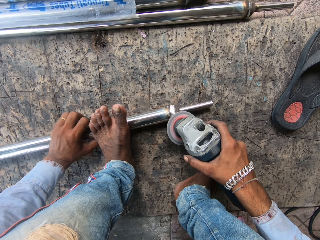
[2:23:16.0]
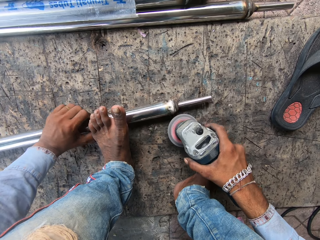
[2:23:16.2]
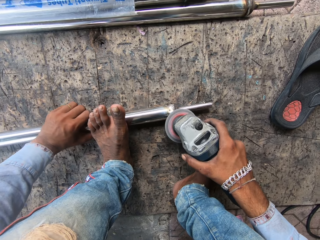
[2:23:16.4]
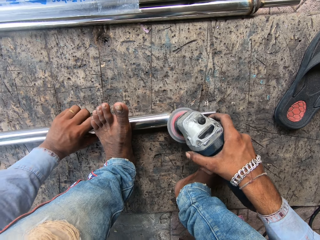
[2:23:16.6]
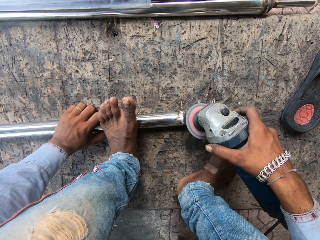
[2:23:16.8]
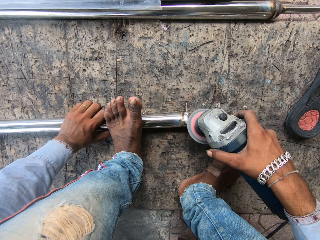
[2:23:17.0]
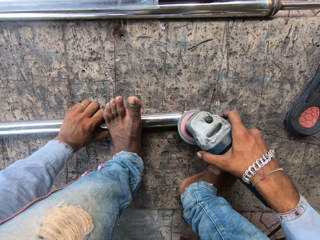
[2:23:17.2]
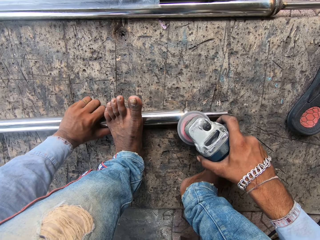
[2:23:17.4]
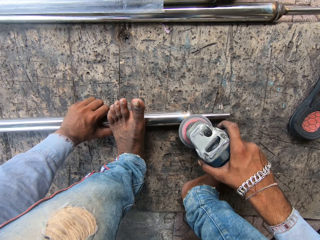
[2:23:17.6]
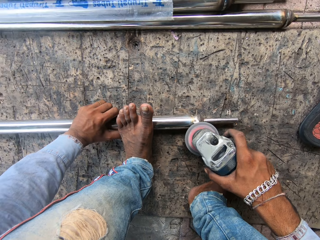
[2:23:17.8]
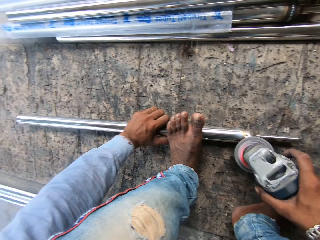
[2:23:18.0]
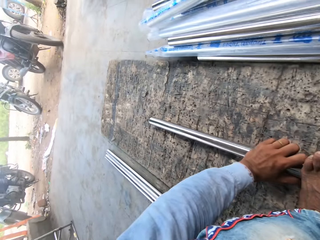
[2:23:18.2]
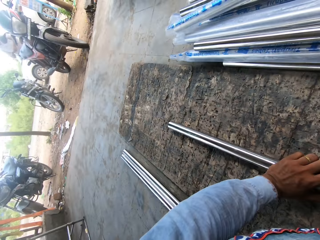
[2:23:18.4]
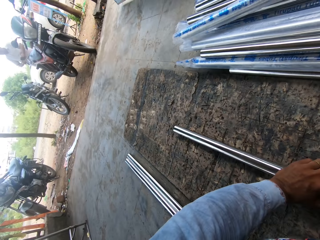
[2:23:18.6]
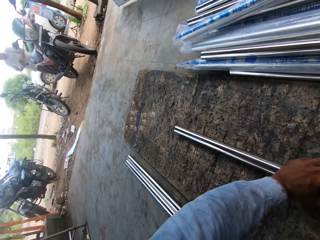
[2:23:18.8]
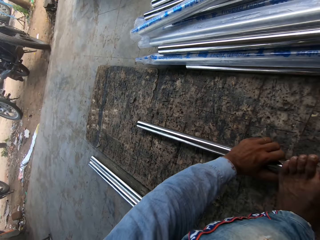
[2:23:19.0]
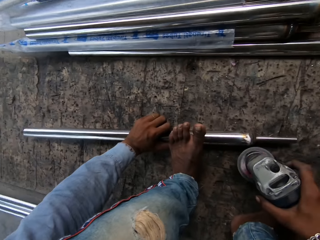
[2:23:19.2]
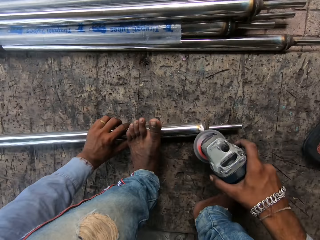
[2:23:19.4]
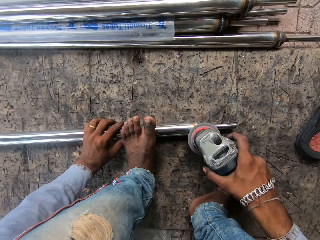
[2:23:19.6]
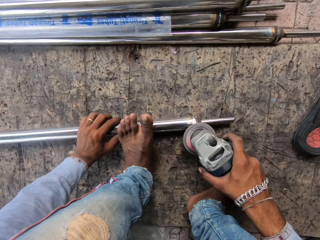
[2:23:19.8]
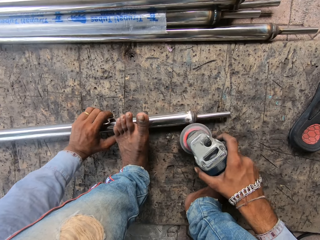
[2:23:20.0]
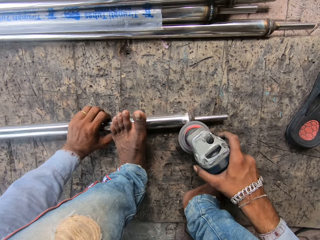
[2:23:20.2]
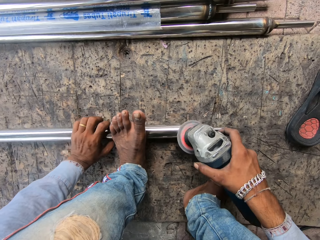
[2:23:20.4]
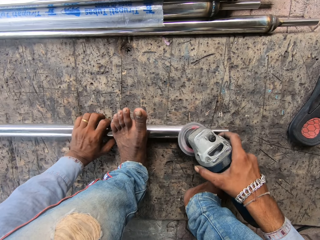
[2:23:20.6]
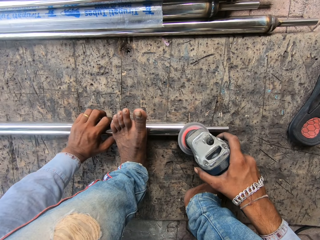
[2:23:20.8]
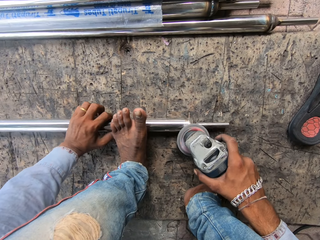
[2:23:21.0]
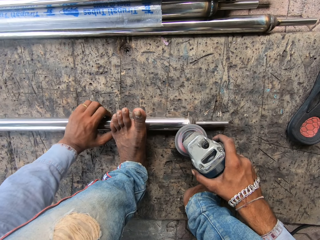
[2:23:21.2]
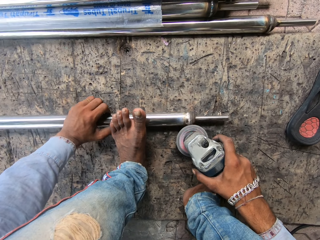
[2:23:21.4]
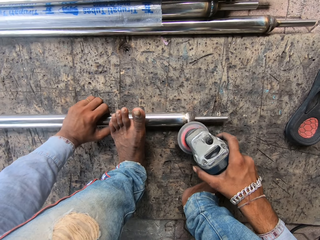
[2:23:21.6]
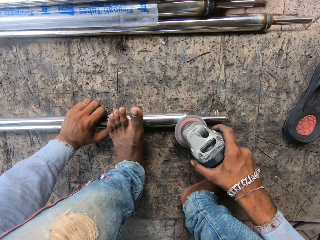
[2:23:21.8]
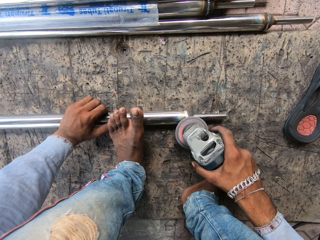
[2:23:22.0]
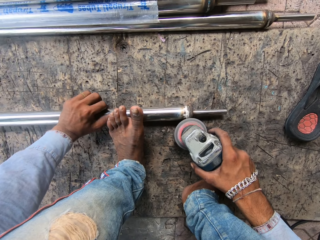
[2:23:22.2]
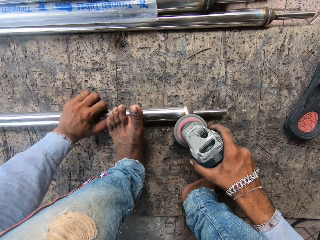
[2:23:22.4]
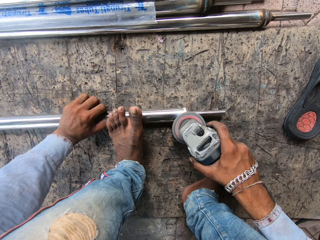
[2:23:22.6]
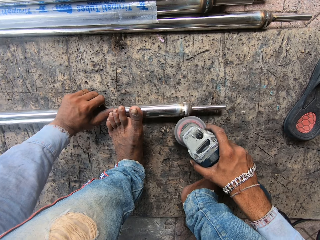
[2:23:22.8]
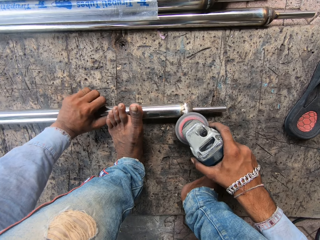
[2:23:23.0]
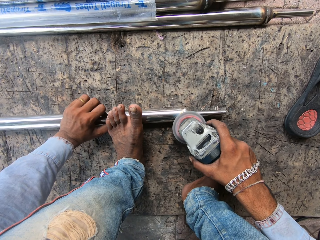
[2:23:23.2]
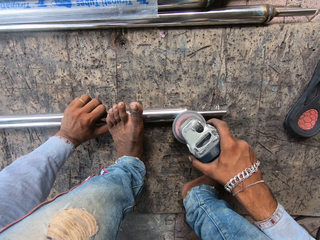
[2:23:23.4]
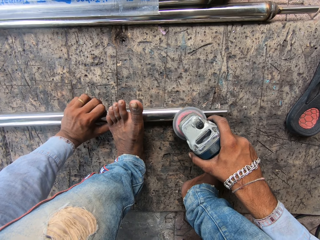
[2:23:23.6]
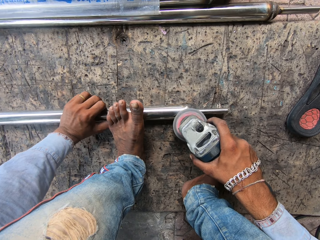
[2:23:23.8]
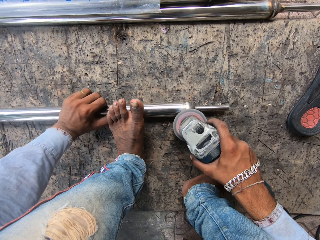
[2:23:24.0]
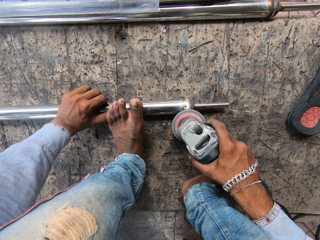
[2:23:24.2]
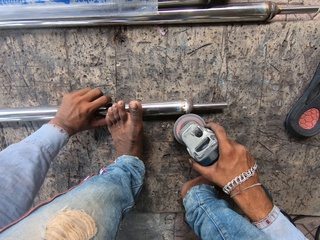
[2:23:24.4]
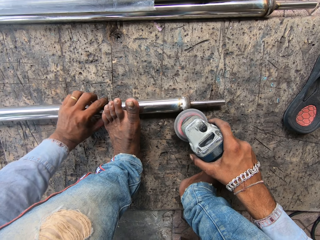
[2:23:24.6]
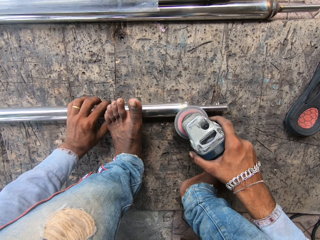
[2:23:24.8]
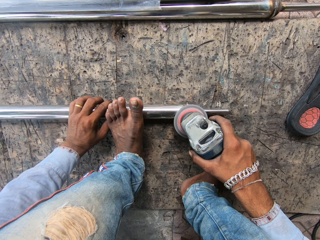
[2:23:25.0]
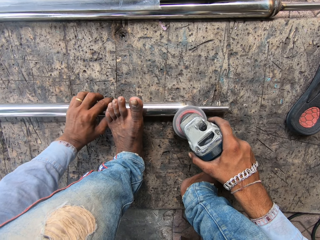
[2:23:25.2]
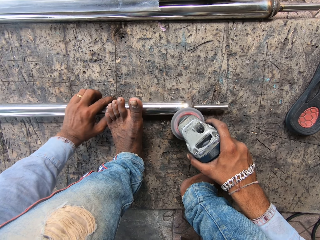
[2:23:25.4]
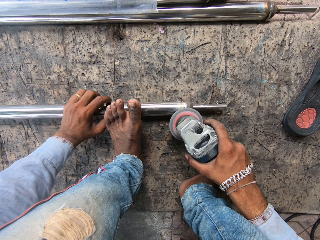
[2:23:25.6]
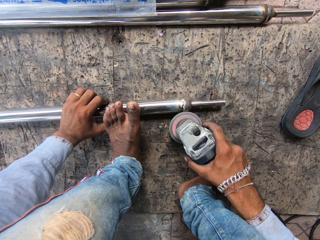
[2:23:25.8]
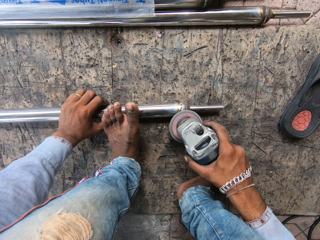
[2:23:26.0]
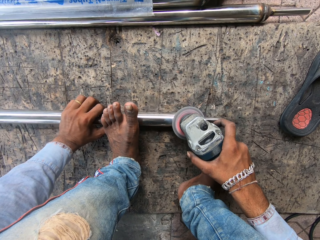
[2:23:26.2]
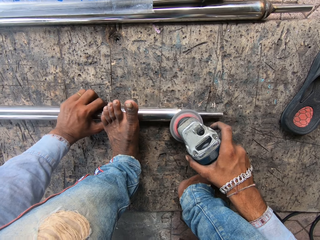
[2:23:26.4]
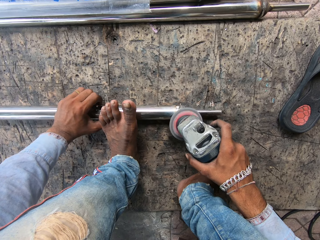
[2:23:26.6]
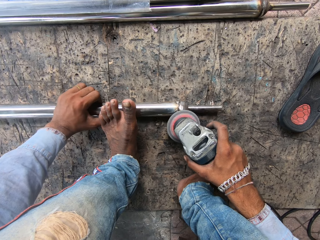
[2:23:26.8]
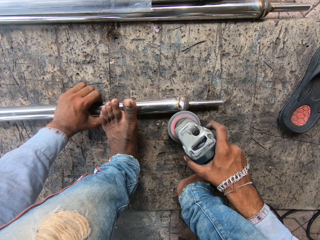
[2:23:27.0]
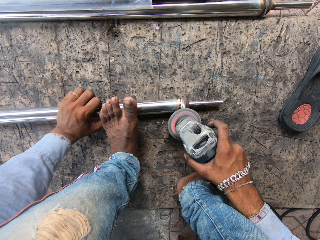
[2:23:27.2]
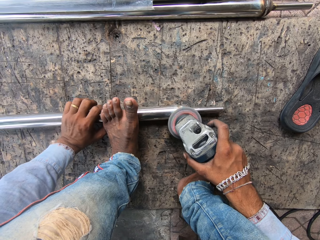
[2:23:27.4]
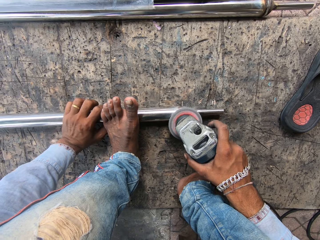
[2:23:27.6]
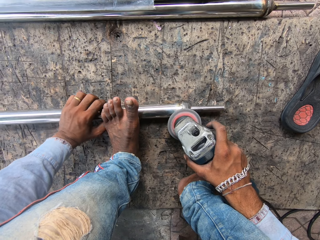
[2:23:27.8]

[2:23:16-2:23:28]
The camera wearer grinds metal. They look aside. They grind metal again. They weld metal.

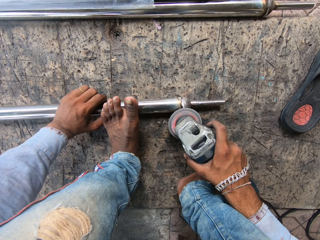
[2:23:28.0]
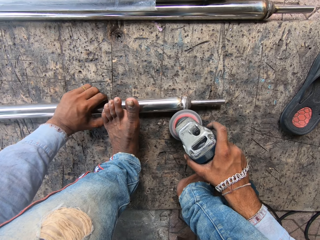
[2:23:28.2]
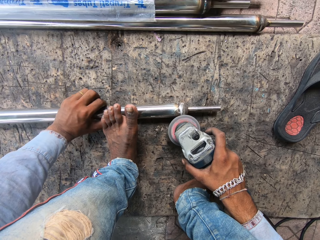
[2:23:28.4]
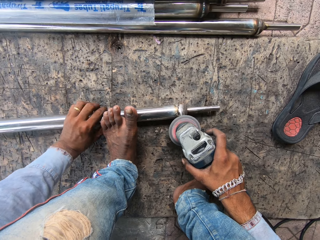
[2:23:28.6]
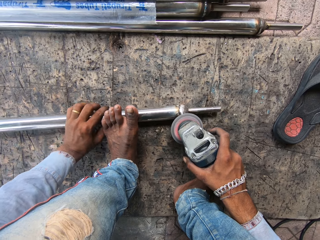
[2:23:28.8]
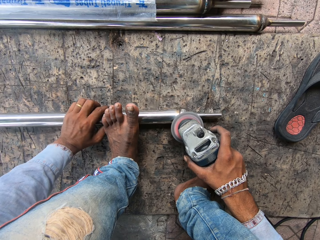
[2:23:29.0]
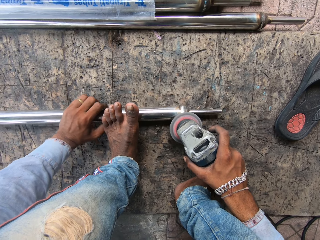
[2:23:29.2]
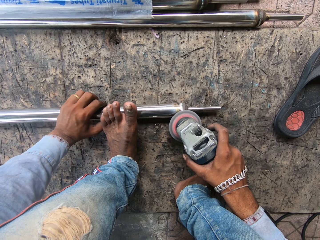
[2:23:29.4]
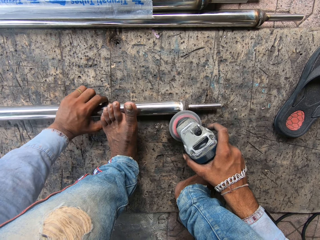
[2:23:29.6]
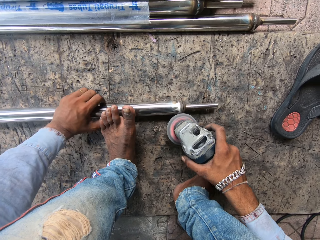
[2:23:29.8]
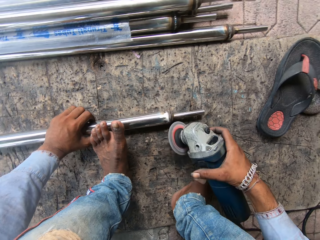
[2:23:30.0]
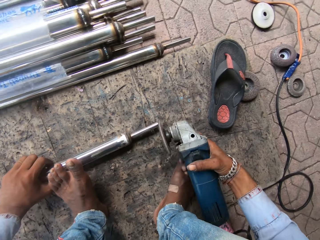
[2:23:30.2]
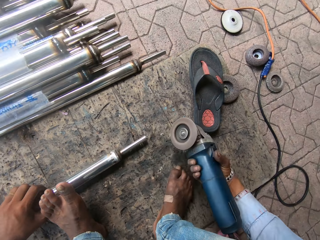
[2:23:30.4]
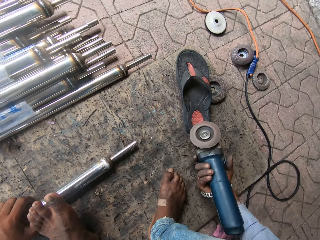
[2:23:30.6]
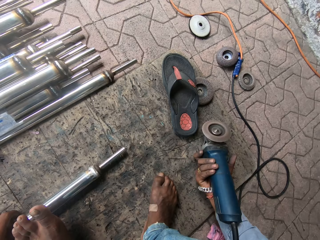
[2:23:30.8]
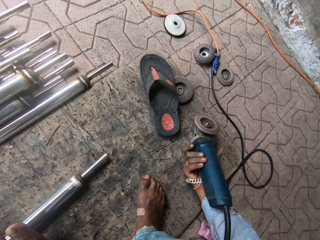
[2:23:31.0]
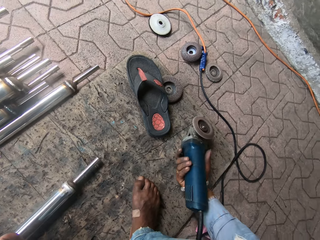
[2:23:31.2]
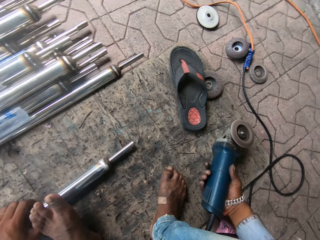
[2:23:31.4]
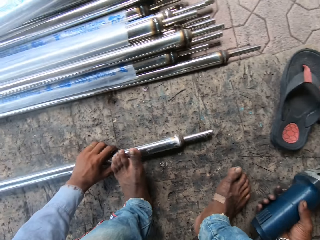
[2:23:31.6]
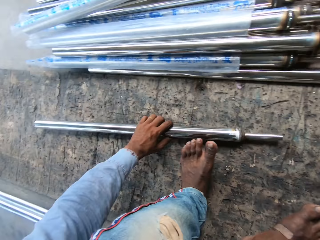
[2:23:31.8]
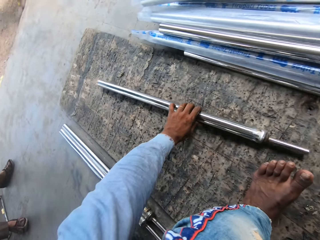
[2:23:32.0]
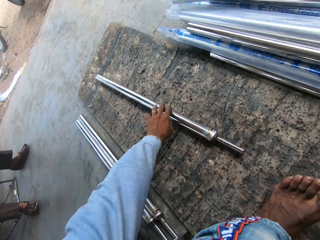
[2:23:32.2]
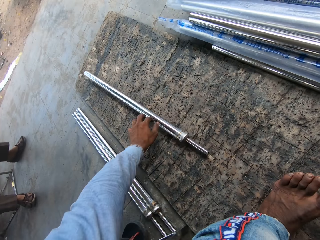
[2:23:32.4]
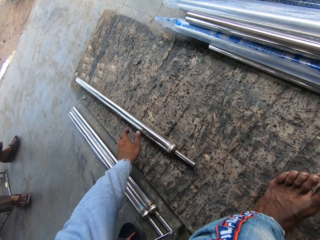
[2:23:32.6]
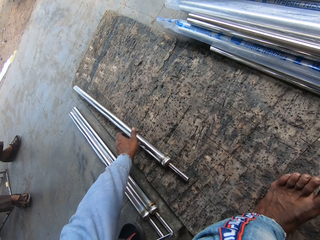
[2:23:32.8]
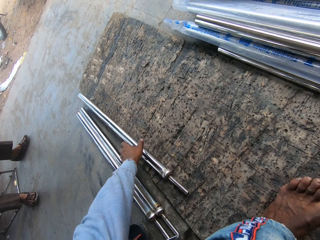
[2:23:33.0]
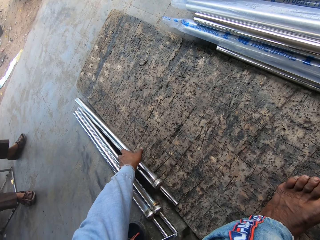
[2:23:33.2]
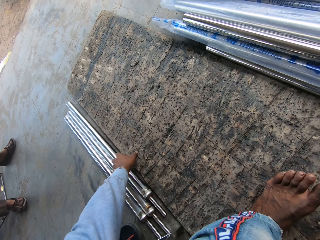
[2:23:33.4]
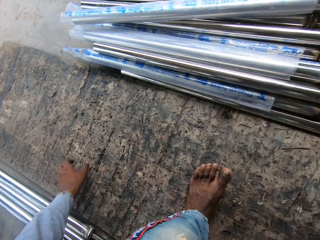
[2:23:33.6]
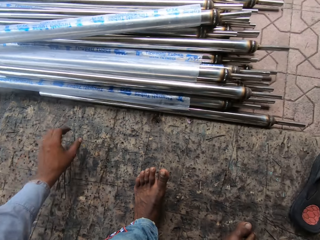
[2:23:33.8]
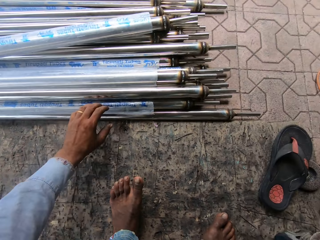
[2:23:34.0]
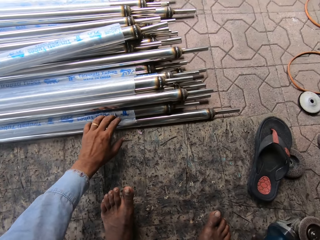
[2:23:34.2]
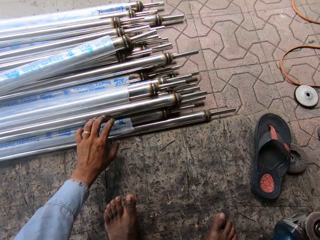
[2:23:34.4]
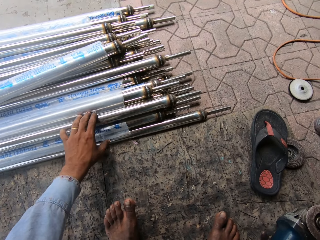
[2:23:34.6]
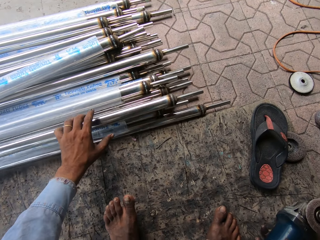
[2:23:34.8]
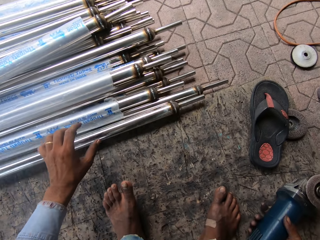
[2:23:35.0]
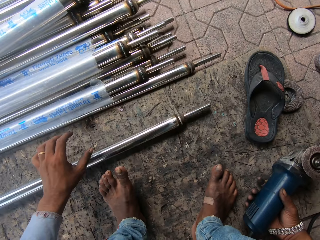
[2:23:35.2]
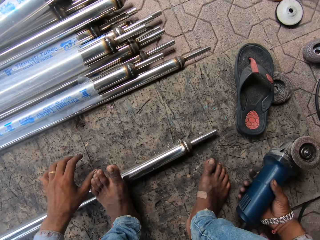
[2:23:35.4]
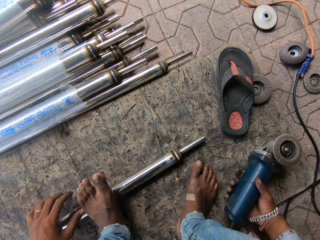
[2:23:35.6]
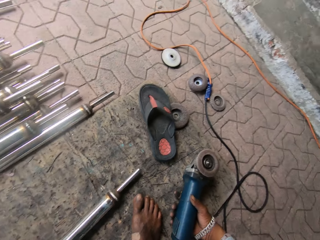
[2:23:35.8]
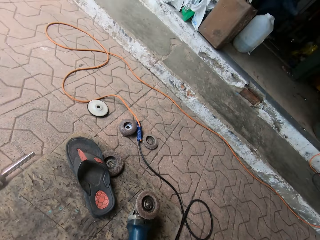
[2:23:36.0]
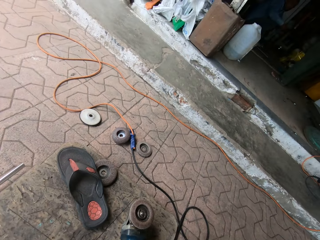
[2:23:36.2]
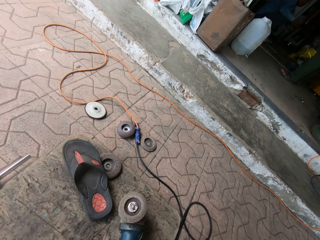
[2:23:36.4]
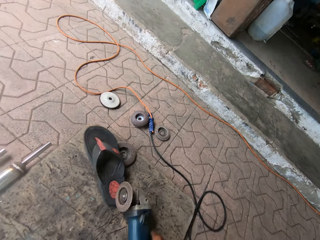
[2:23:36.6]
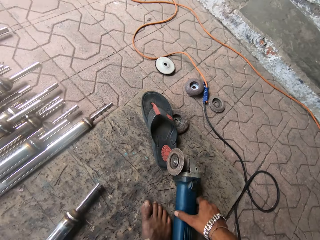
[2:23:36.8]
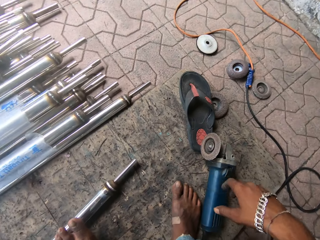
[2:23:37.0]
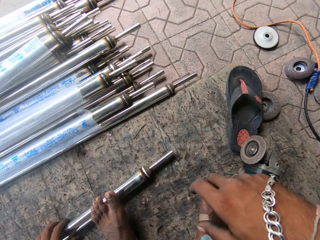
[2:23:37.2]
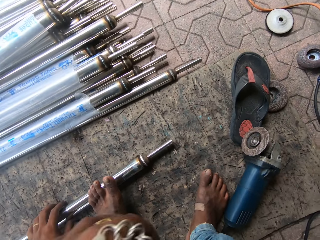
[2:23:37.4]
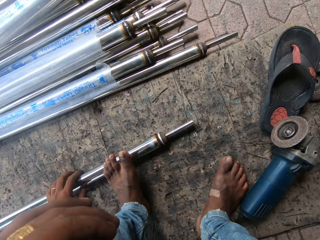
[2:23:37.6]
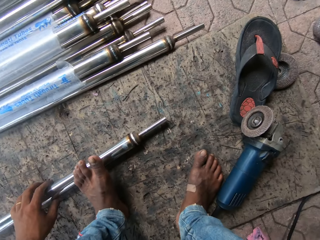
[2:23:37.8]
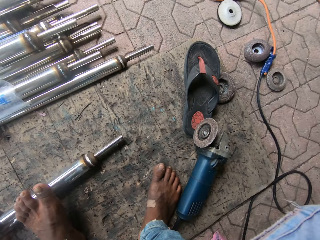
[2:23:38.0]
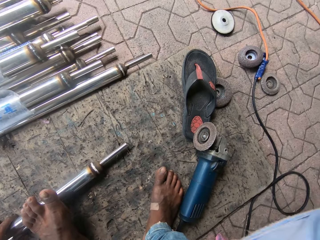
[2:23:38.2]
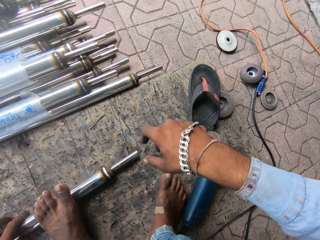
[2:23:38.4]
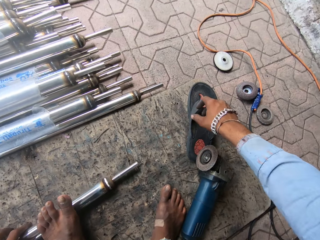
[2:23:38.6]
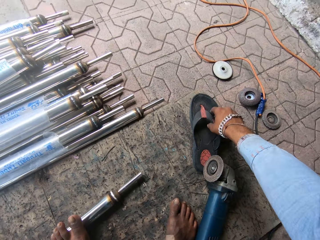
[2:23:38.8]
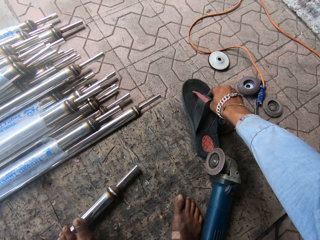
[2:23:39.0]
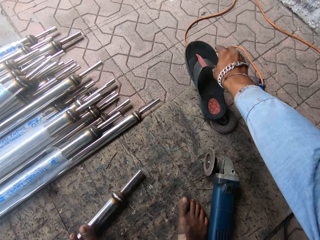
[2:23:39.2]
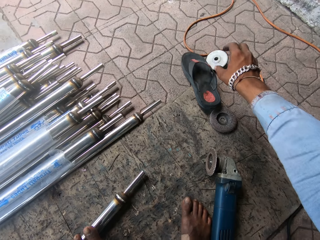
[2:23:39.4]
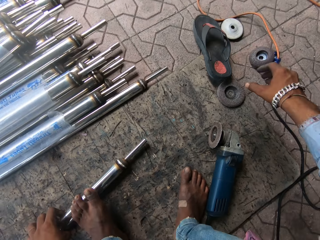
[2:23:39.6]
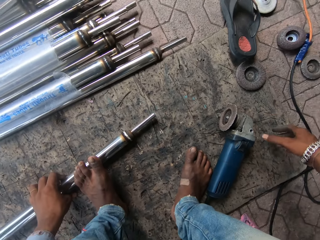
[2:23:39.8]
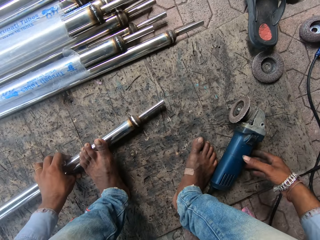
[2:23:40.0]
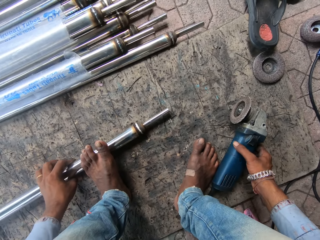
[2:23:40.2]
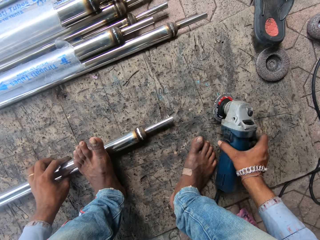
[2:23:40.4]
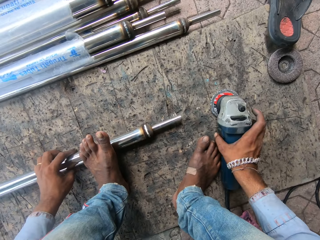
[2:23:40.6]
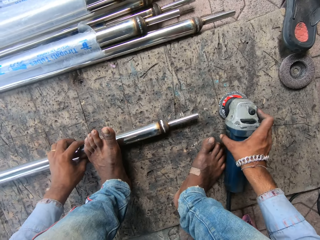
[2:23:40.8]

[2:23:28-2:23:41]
The camera wearer puts the machine down. They move the metal aside. They roll the metal. They lift a hand. They move the slippers away.
